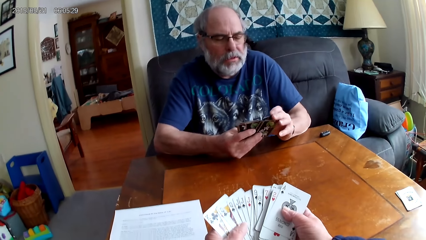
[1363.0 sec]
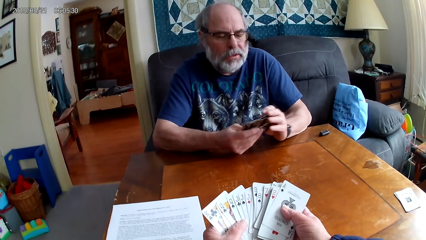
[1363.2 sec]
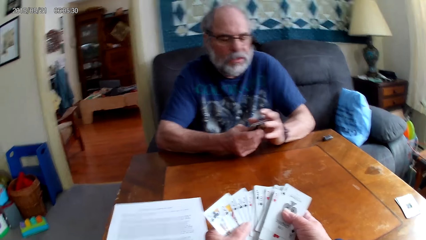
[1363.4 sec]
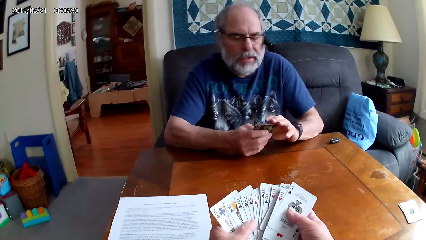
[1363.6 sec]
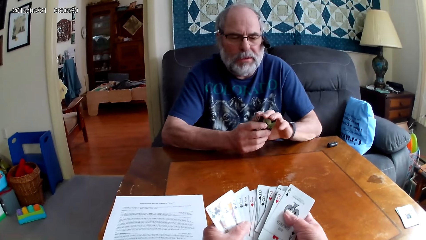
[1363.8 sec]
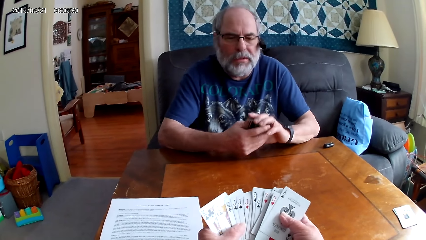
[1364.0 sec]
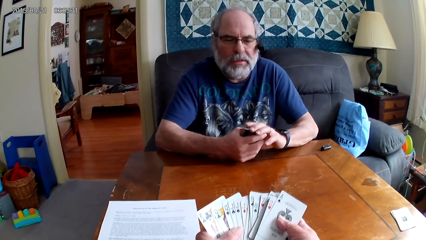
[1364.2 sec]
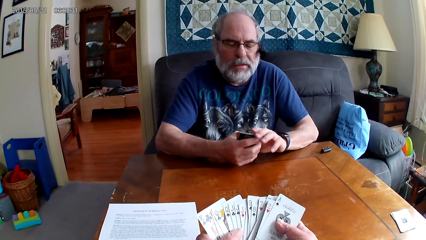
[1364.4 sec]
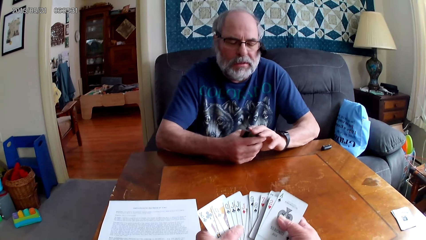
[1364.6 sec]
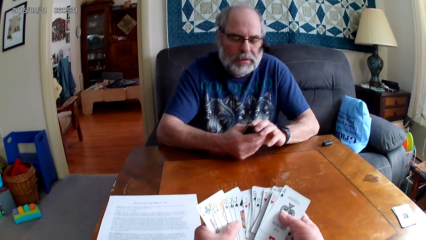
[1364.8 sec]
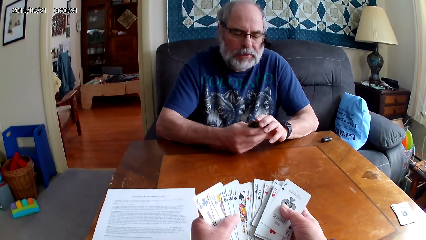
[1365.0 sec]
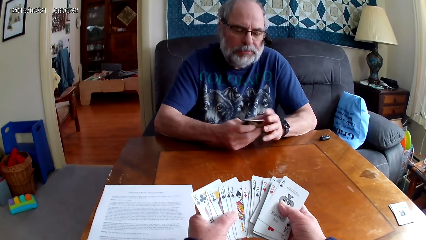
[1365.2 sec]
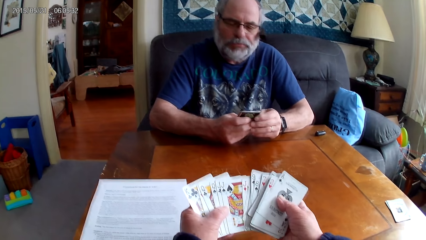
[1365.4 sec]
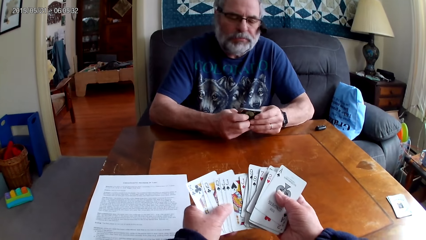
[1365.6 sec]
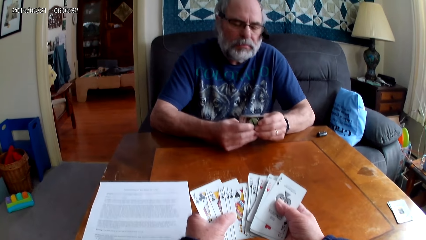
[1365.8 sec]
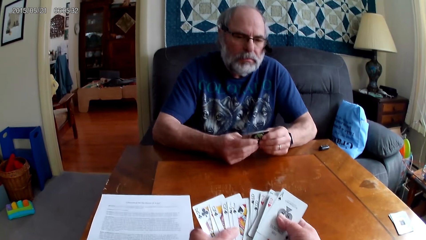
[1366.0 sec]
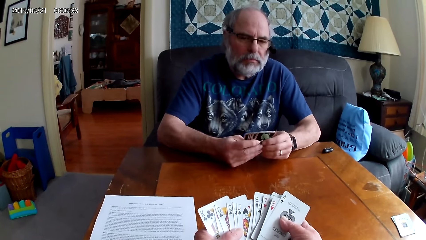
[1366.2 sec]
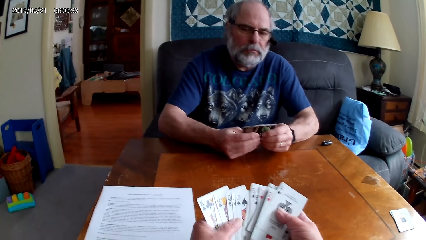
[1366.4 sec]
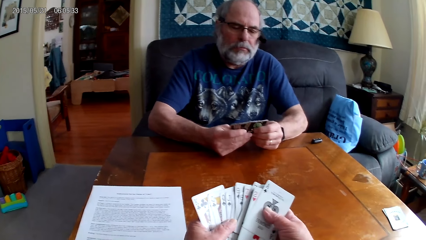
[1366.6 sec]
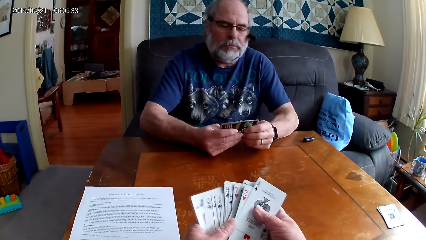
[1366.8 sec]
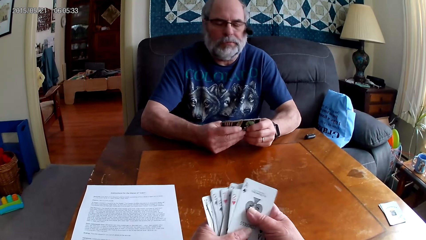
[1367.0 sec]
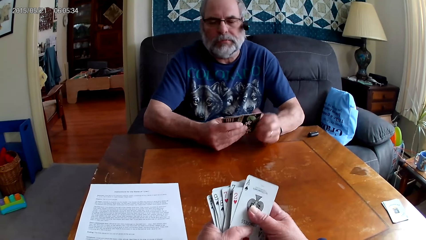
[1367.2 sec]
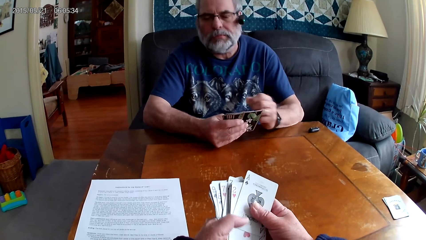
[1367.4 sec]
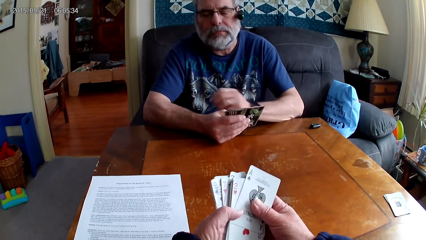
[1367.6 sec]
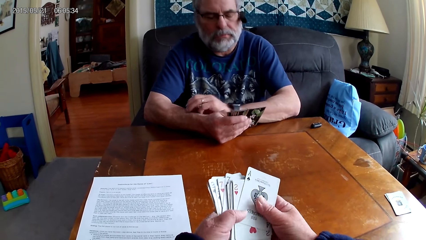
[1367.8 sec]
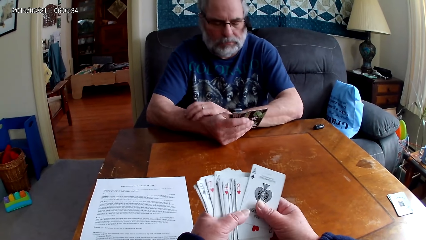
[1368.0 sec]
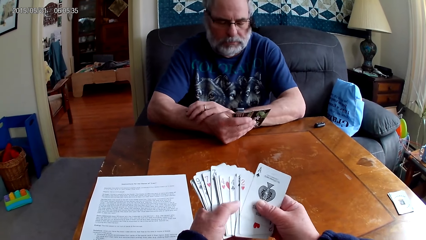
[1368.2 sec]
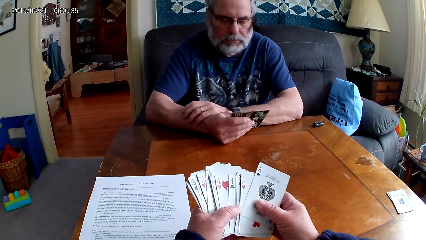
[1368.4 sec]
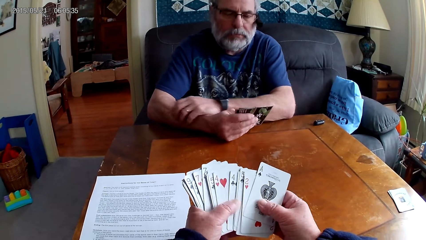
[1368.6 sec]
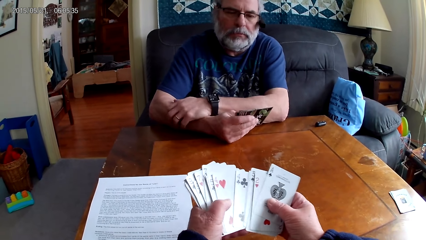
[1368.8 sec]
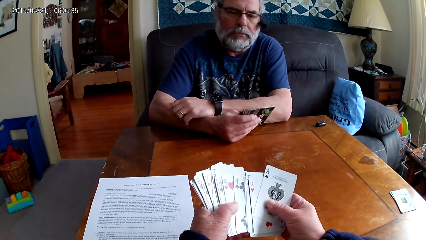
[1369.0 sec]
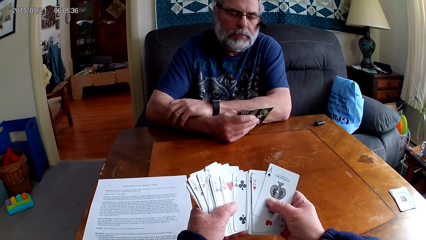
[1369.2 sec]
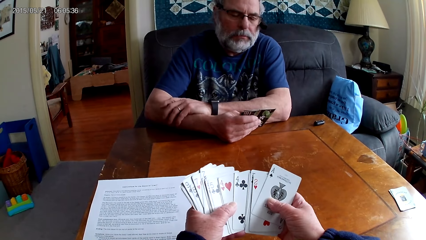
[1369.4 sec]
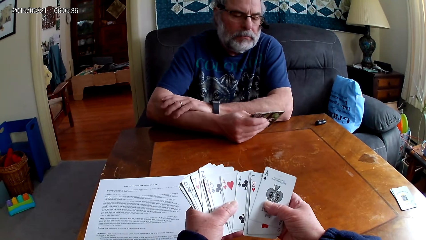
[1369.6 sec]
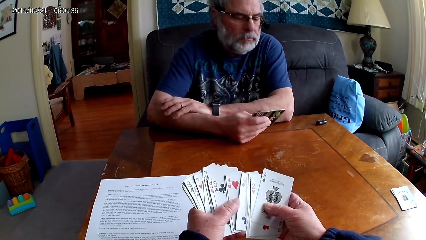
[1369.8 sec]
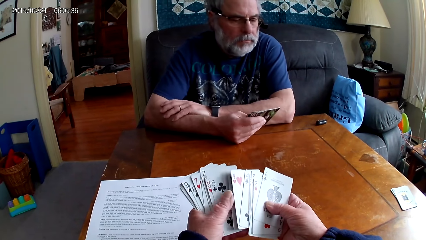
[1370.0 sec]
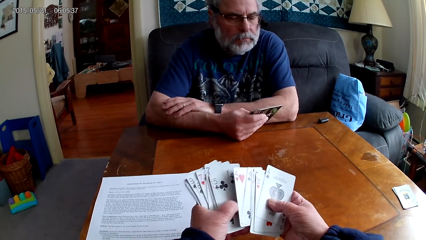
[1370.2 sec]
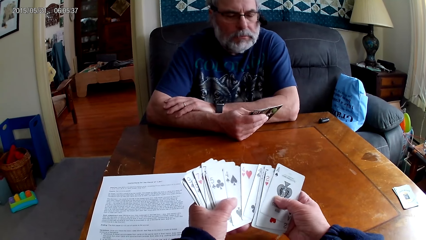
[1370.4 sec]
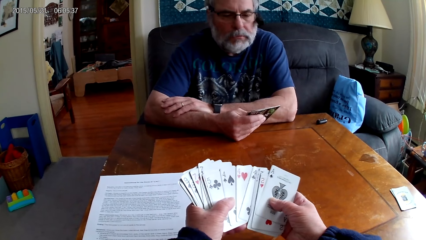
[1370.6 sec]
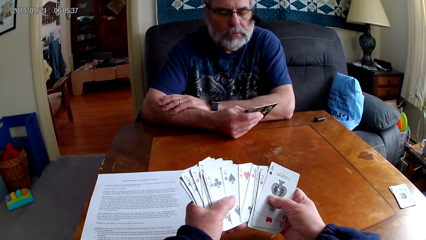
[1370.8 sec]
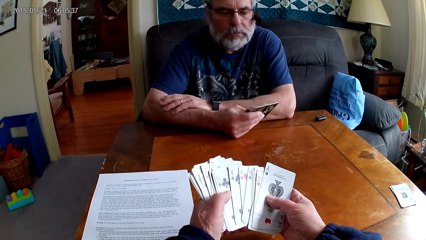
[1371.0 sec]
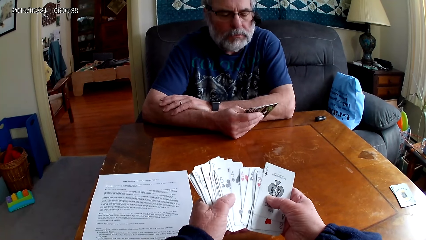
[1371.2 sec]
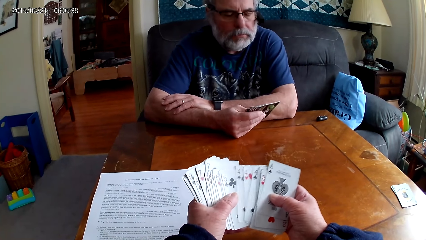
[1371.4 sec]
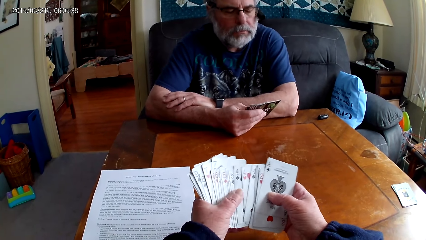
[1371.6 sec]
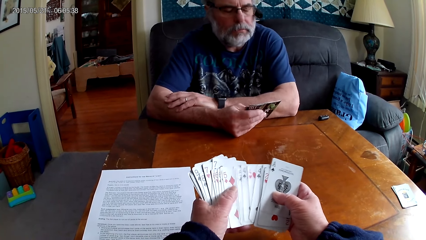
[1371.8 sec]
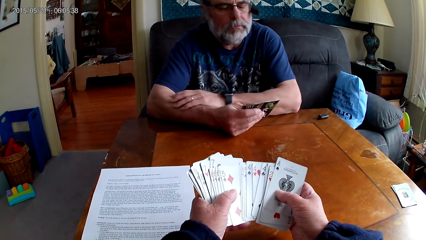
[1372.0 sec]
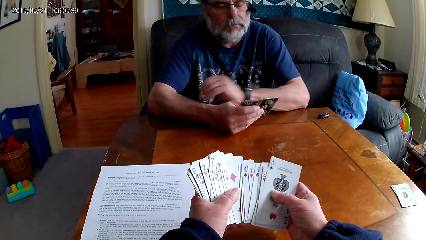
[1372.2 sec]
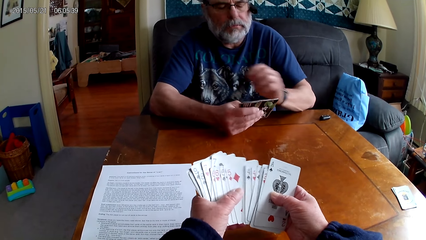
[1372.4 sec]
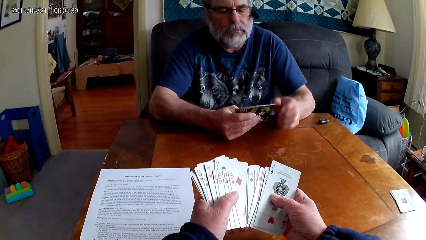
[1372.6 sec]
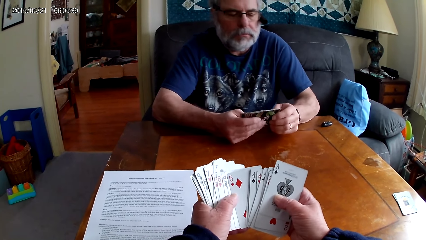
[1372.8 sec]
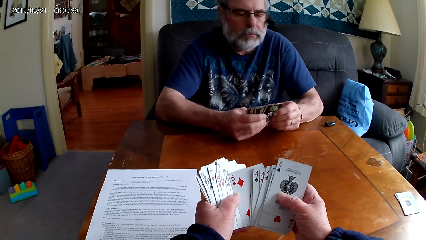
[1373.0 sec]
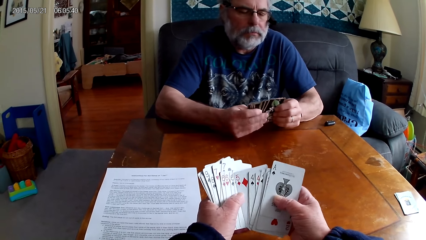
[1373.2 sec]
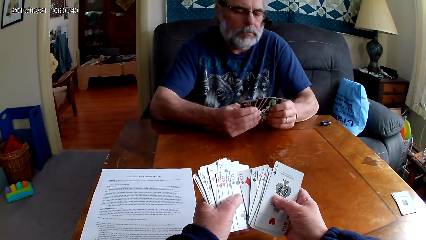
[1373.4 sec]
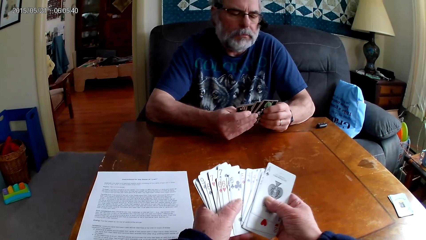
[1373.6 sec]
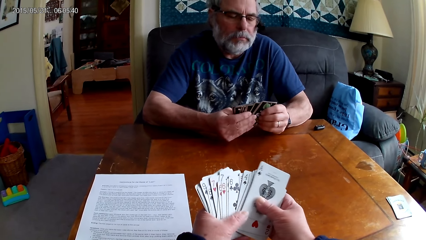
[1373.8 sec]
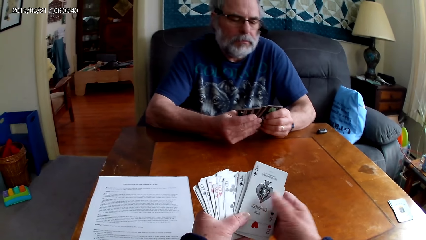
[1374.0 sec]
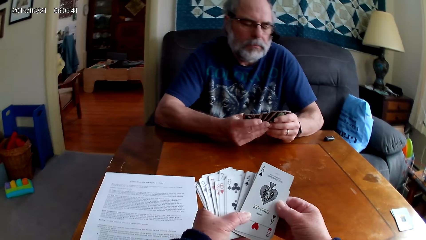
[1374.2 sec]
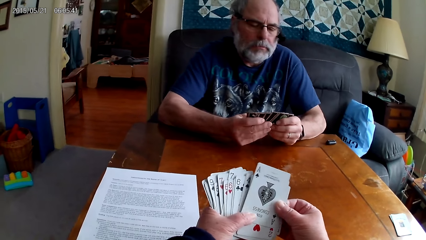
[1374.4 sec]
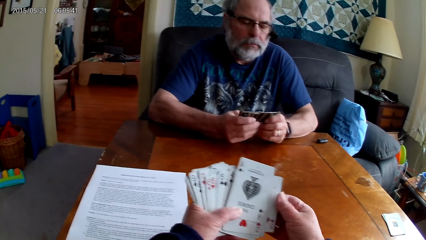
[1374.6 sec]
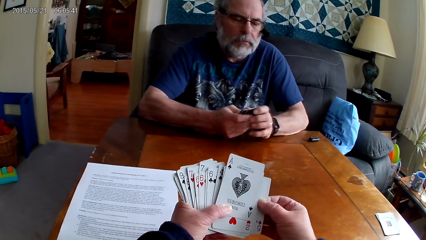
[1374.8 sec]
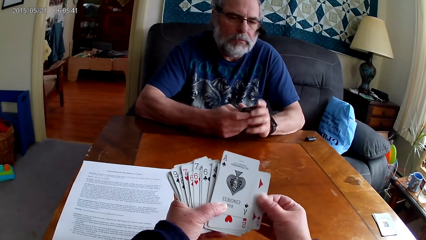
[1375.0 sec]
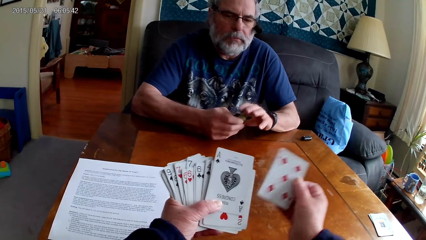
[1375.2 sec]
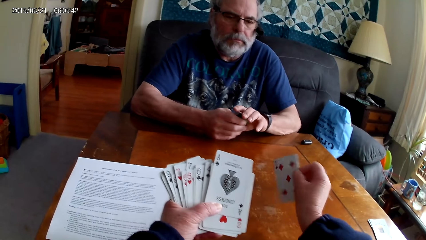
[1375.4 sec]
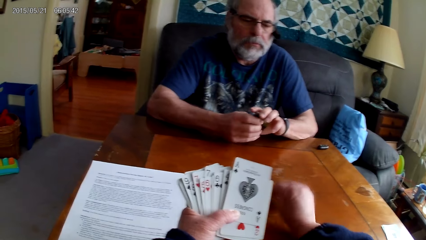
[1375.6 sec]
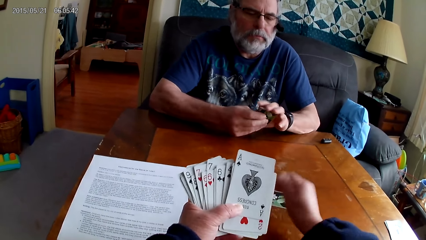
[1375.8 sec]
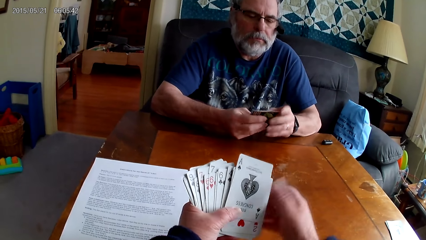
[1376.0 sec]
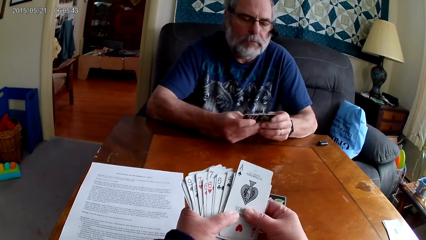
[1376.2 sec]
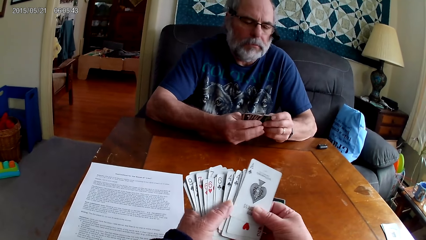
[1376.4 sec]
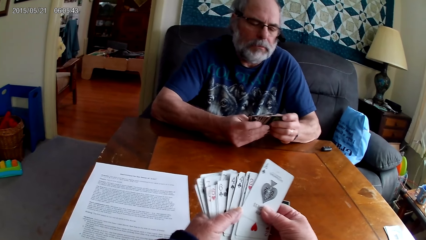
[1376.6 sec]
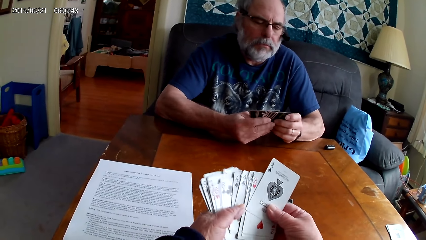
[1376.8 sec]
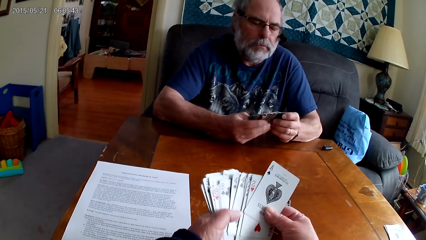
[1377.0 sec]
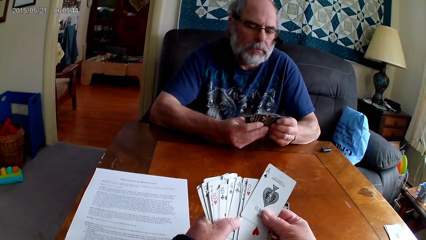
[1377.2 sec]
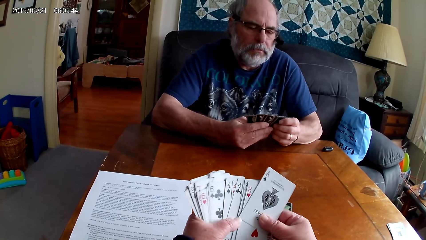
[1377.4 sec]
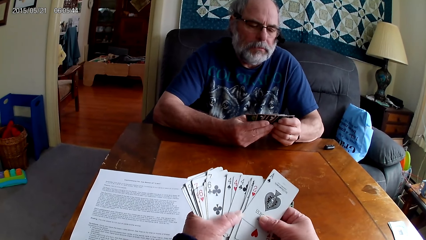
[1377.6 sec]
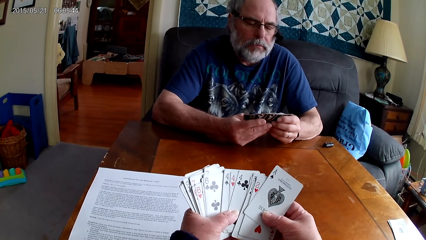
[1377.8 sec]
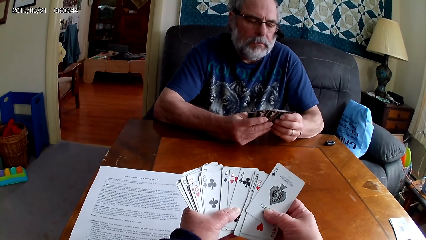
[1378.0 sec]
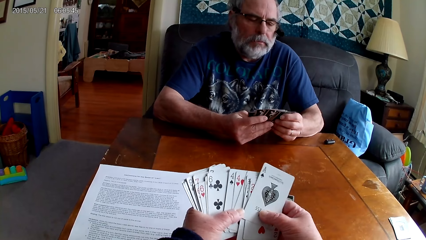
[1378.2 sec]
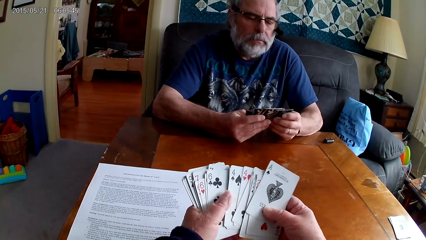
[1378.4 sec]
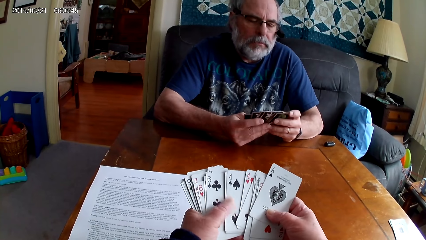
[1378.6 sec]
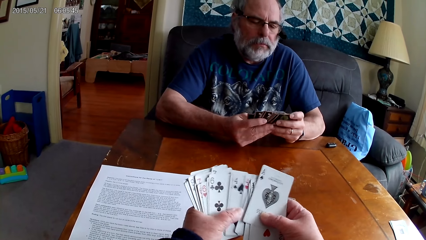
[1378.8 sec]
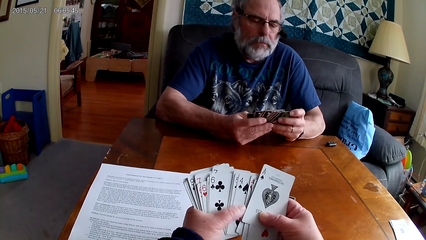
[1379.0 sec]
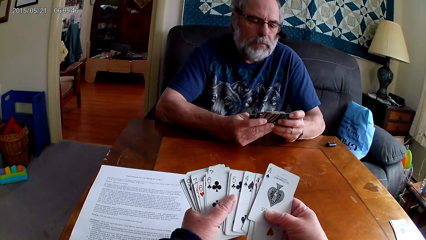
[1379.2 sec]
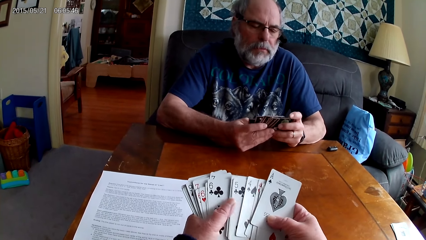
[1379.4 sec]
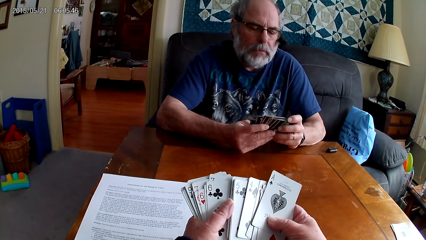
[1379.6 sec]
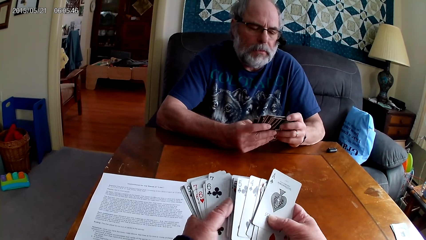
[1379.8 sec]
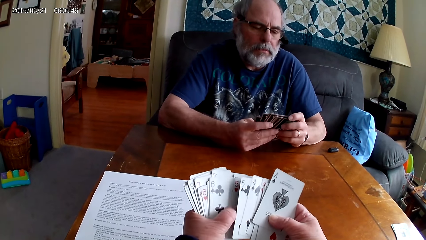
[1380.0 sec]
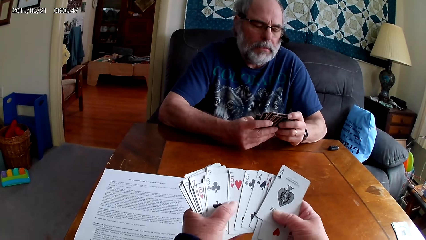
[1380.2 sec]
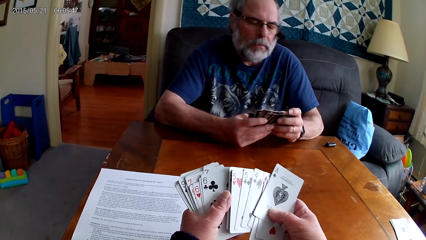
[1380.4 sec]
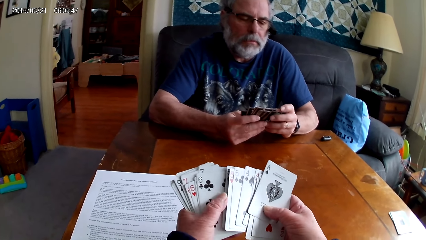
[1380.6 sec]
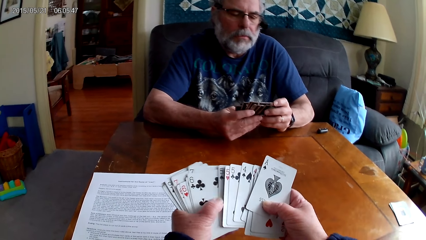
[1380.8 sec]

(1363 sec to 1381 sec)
The camera wearer arranges cards, puts poker cards on the table and arranges cards.
